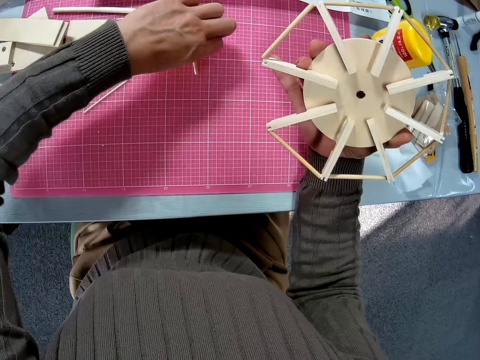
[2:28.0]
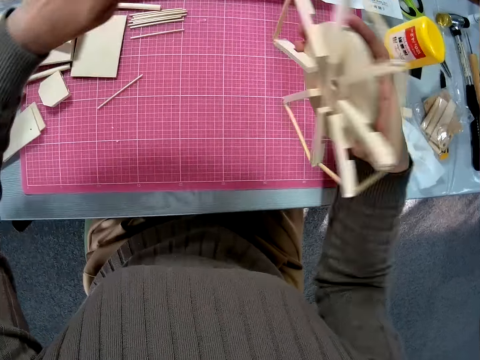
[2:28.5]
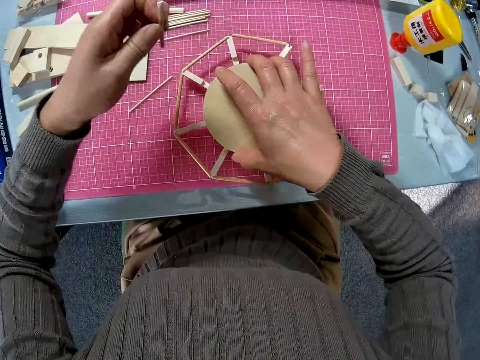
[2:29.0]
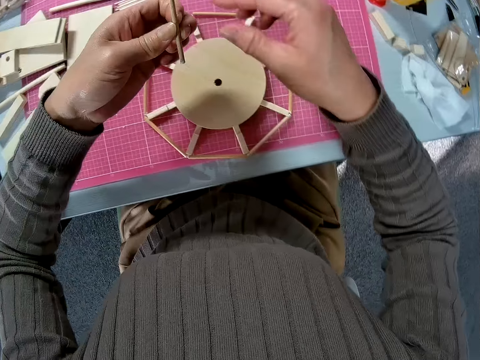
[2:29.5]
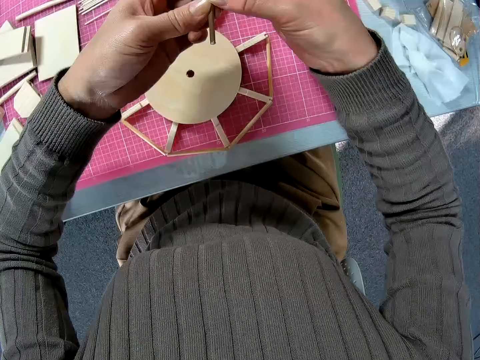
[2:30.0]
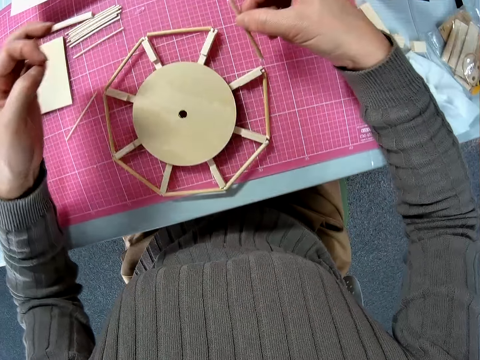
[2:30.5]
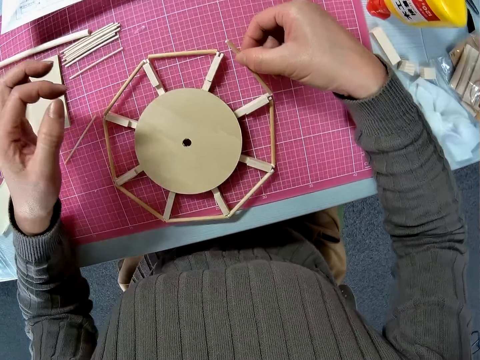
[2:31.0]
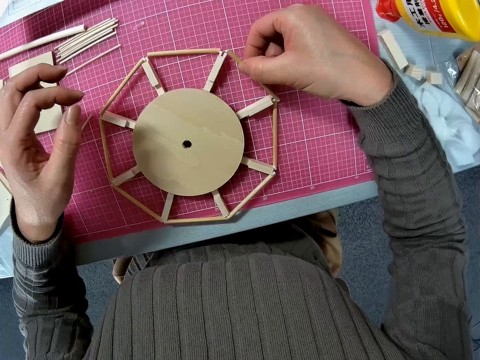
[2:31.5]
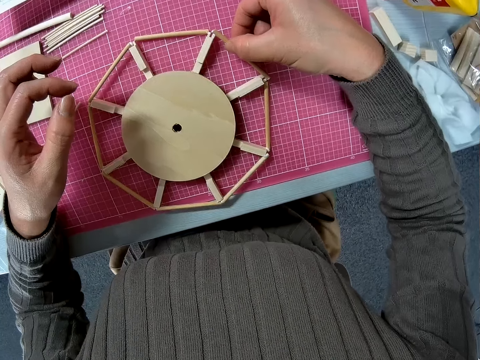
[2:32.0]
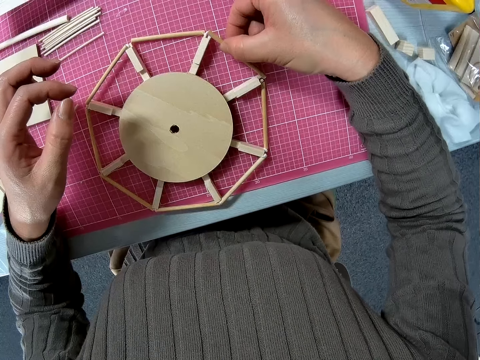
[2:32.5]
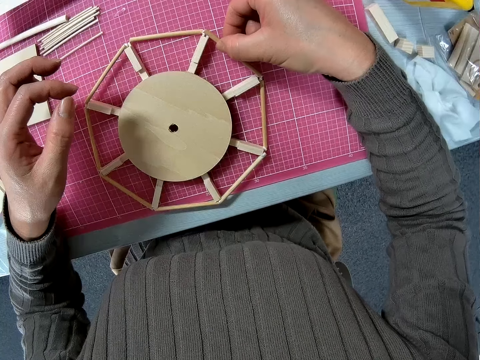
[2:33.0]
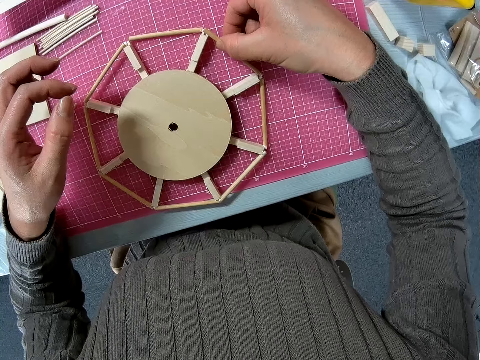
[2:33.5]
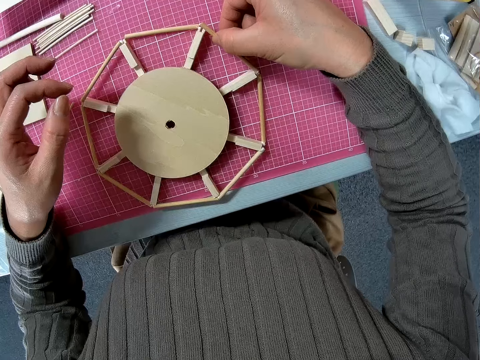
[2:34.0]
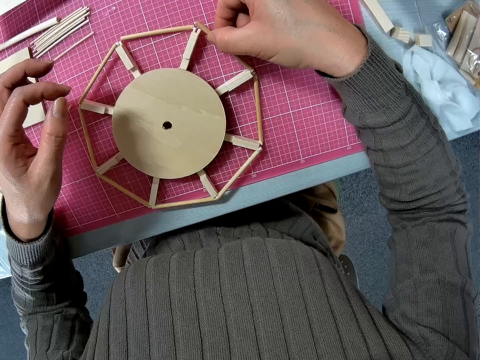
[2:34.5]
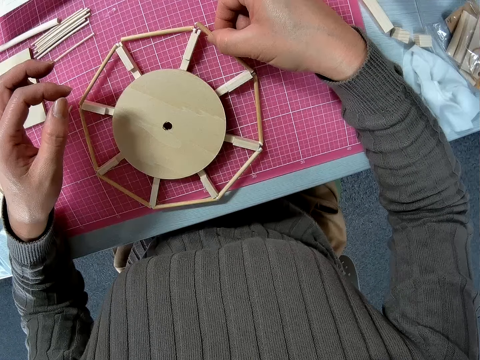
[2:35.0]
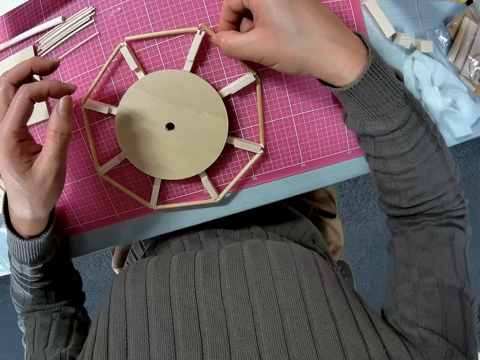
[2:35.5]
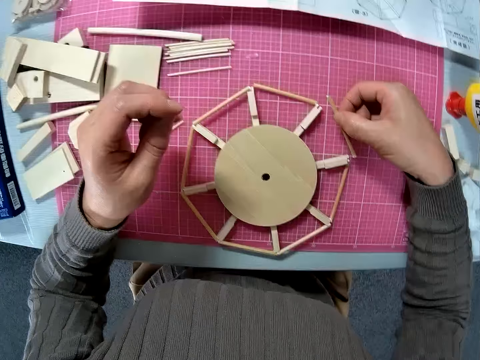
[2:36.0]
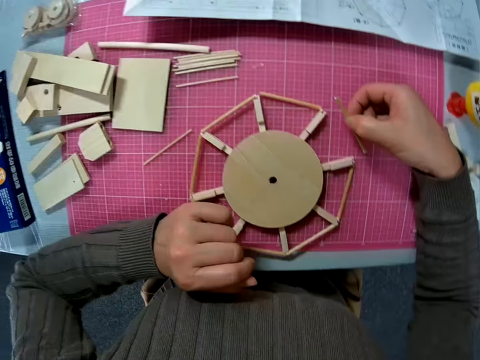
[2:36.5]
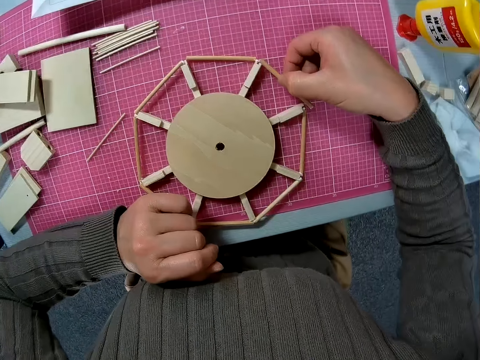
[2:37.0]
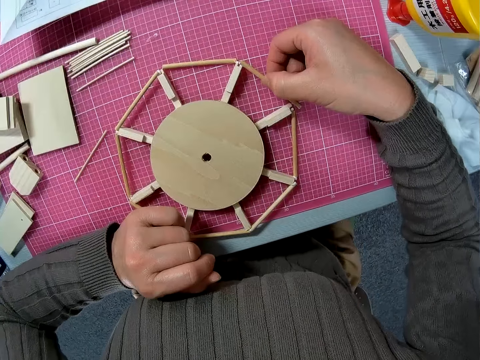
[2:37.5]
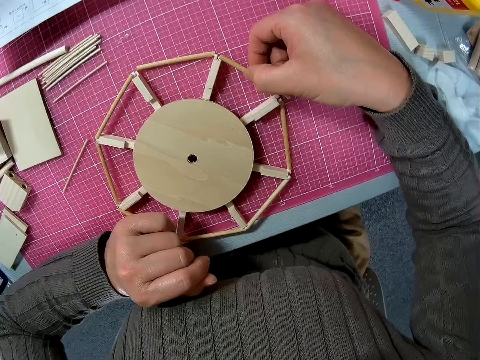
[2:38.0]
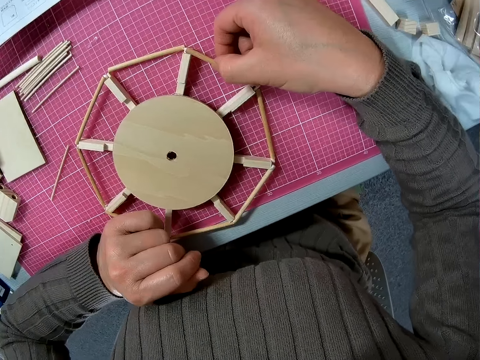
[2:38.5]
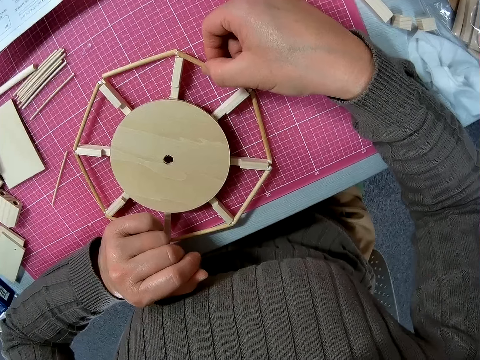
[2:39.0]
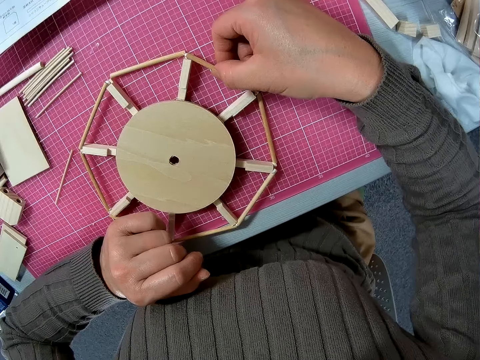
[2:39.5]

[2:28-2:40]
The camera wearer picks up another wood piece on the board with her left hand. She reattaches a wood piece to the circular wood piece. She places the woodcraft on the table. She moves the wood piece to her right hand. She fixes the wood on the woodcraft.

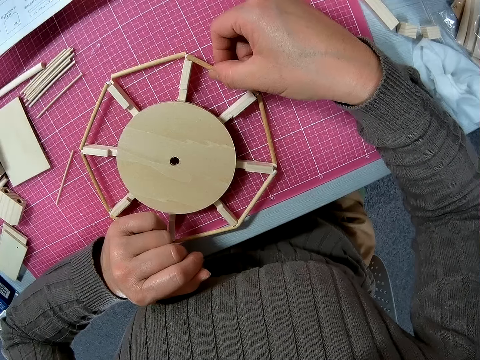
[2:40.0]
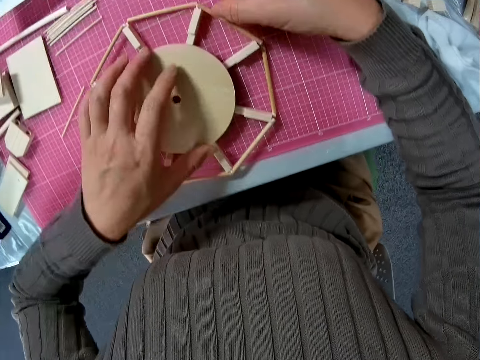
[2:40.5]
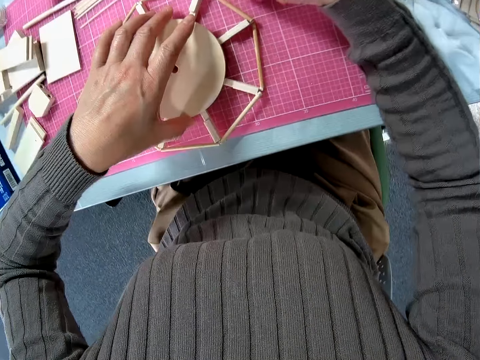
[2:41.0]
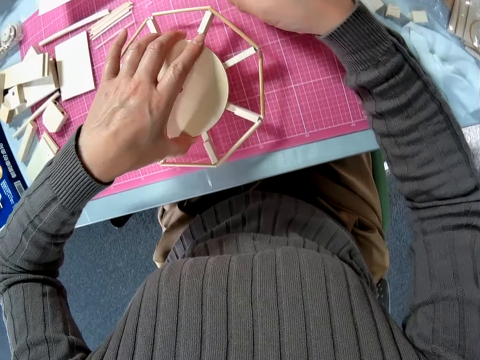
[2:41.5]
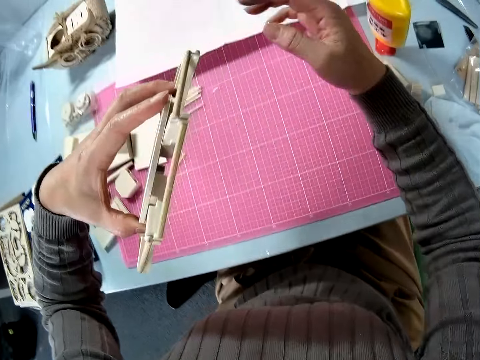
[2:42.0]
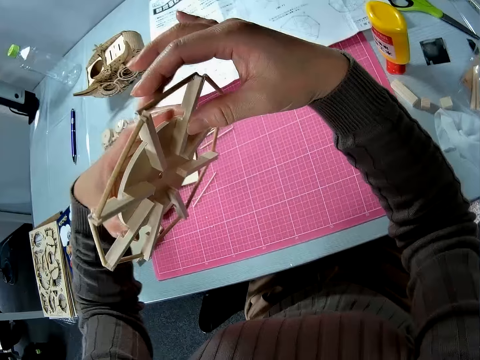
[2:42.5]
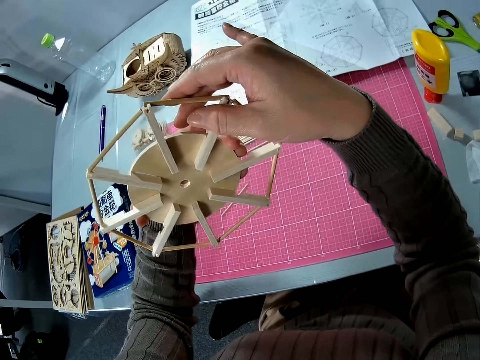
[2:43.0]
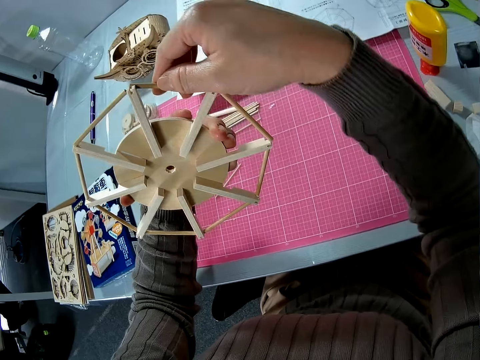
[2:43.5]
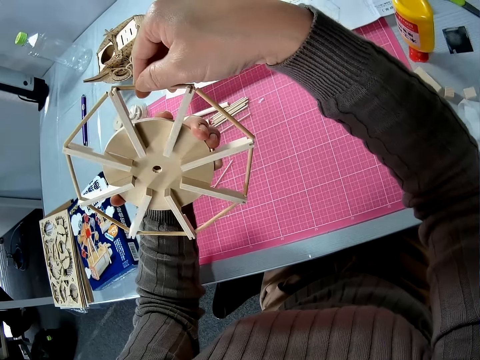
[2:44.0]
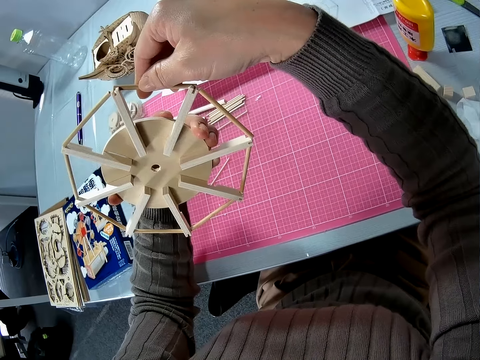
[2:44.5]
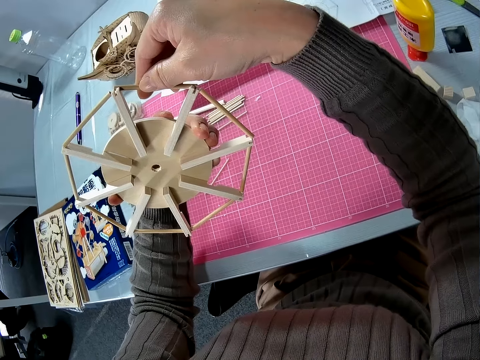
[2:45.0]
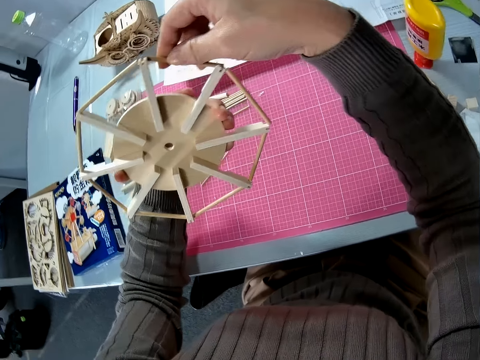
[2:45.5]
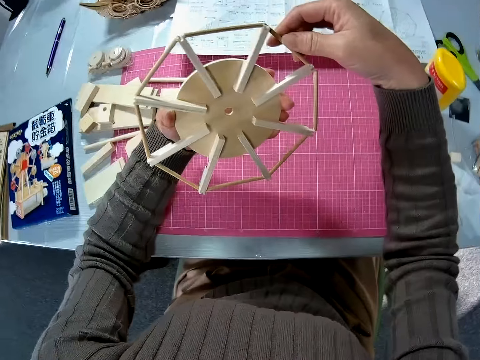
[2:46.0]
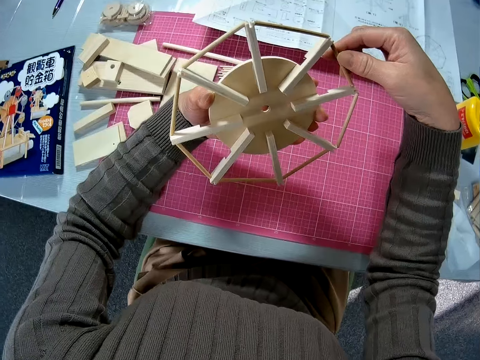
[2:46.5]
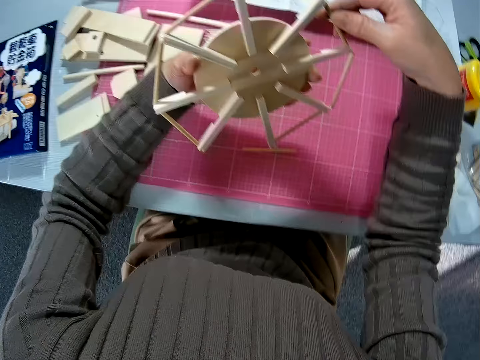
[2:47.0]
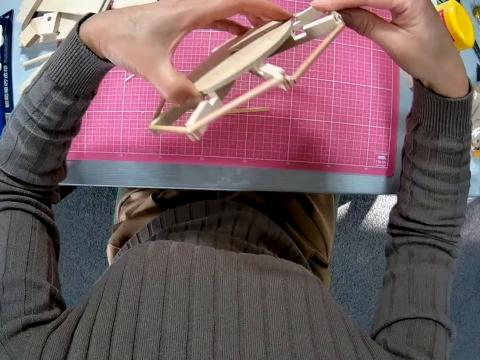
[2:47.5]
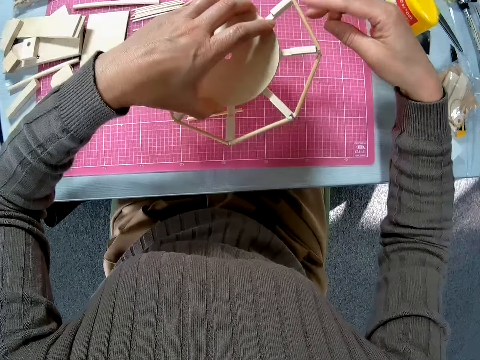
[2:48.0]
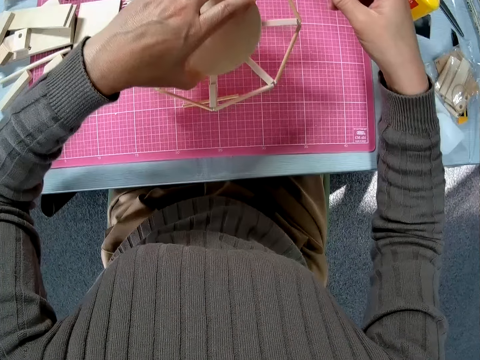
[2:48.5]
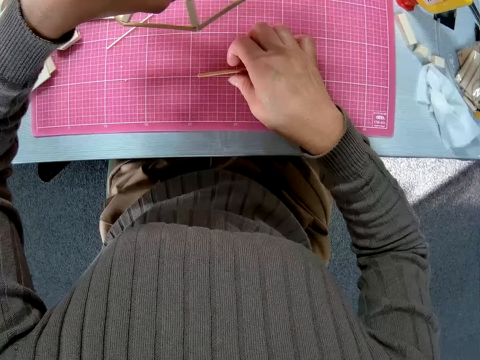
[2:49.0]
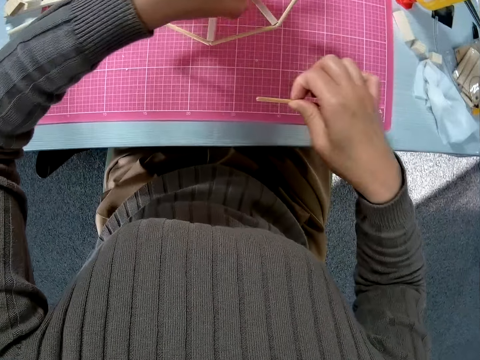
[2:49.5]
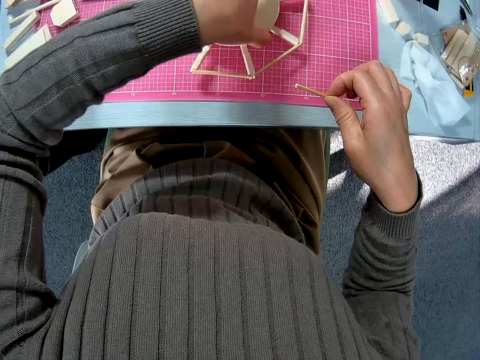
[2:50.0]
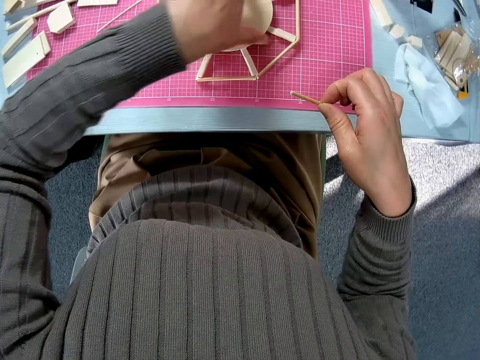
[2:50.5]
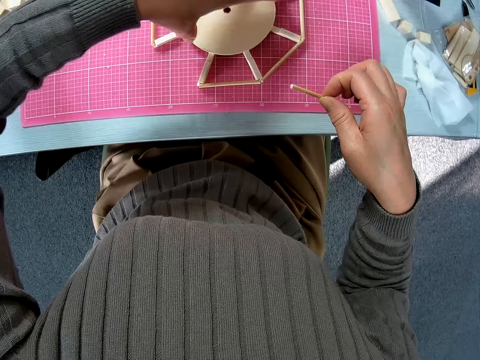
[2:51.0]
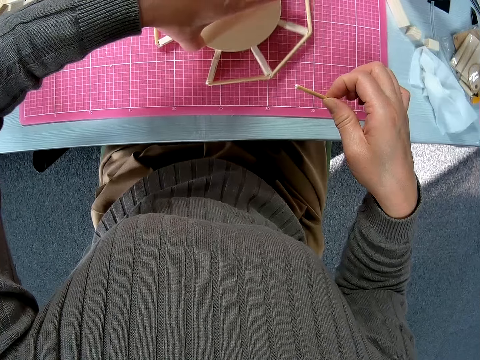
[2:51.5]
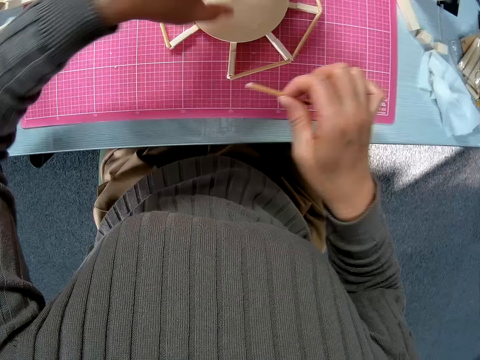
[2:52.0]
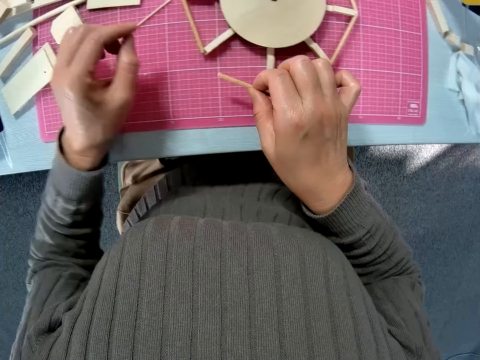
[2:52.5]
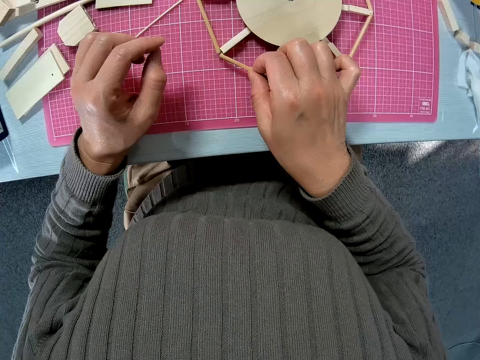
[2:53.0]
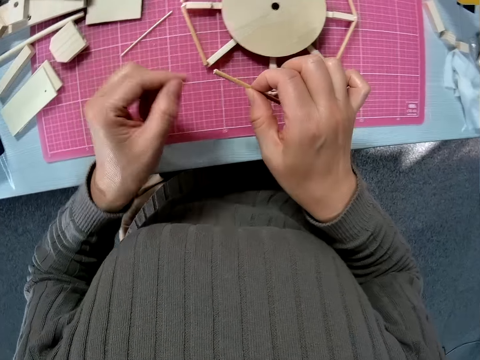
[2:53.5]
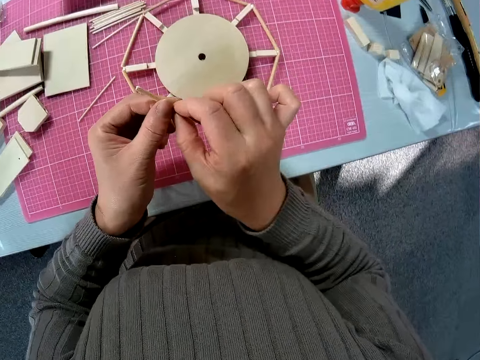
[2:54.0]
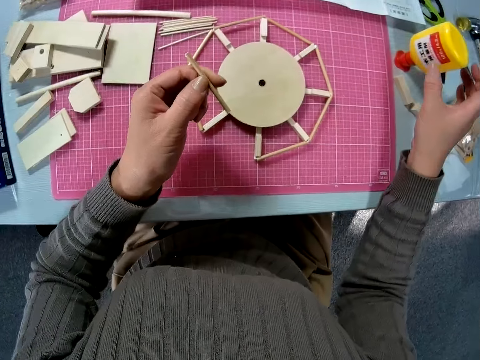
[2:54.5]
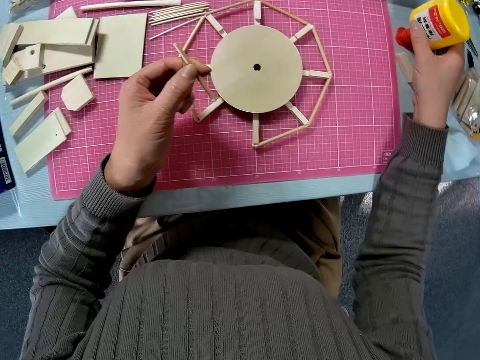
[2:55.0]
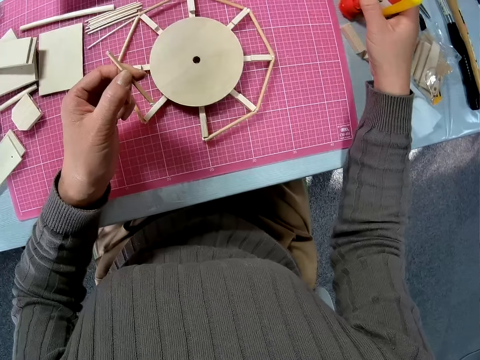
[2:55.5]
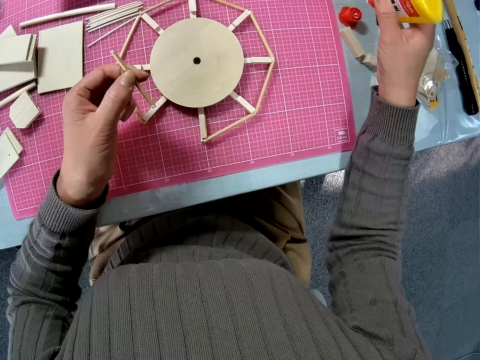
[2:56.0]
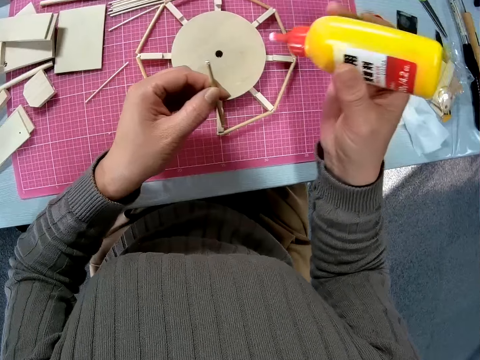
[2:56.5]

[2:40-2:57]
The camera wearer grabs the woodcraft from the table. She touches the woodcraft. She picks up a wood piece on the board with her right hand. She fixes the wood on the woodcraft. She moves the wood piece to her left hand. She grabs the adhesive bottle on the table with her right hand.
